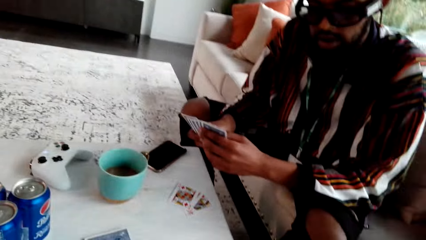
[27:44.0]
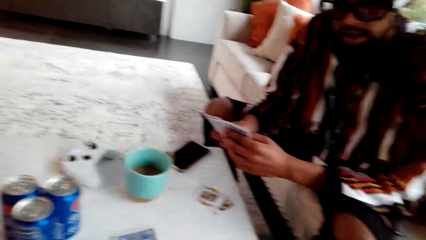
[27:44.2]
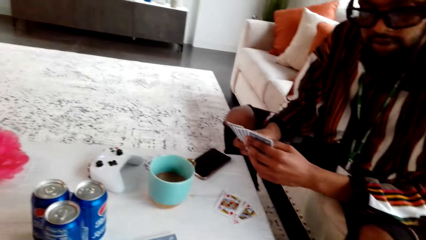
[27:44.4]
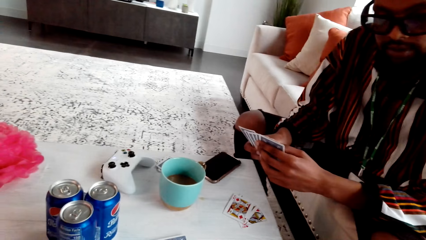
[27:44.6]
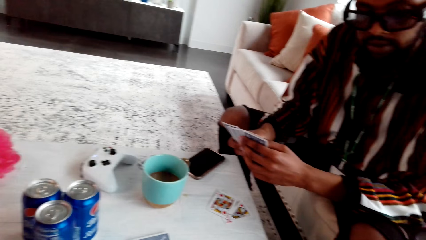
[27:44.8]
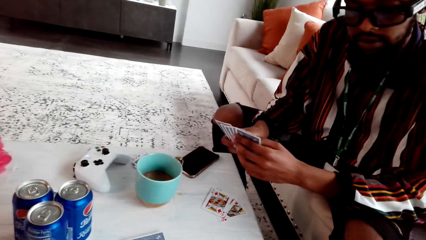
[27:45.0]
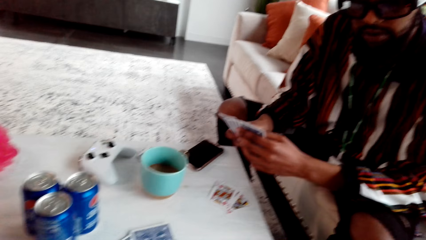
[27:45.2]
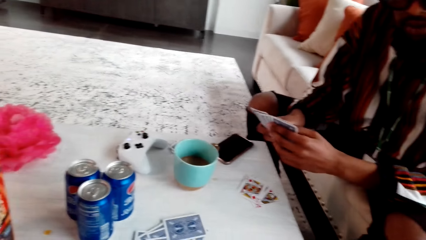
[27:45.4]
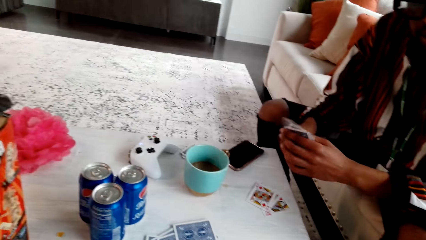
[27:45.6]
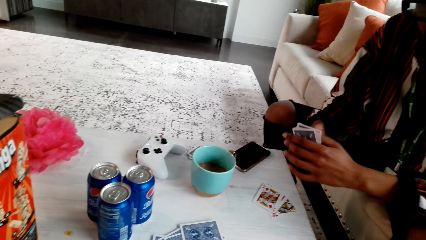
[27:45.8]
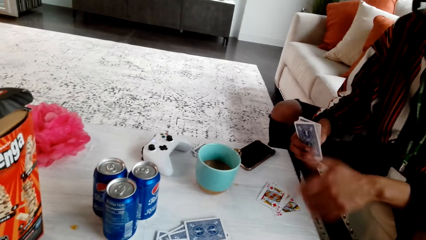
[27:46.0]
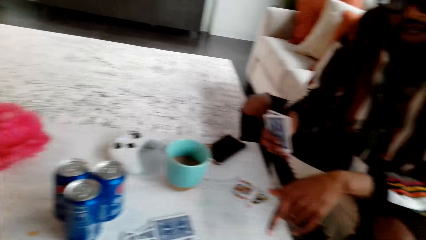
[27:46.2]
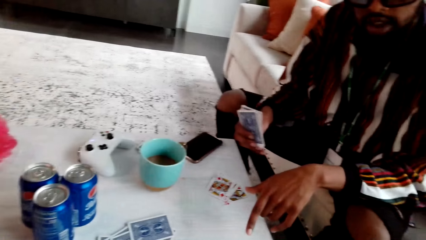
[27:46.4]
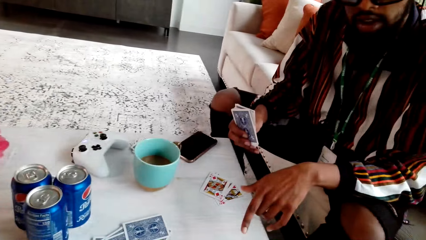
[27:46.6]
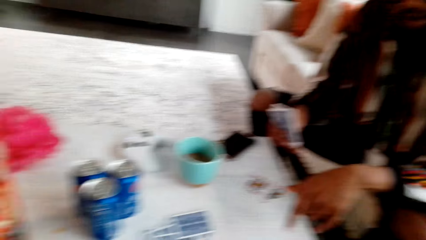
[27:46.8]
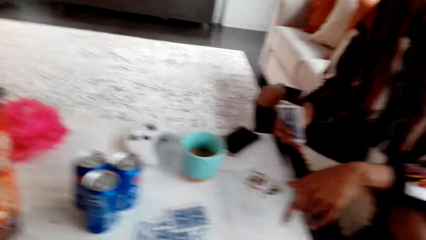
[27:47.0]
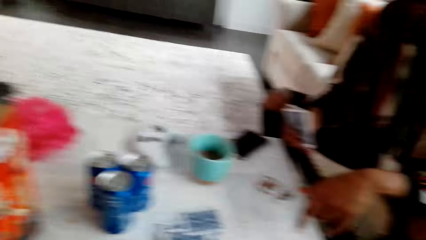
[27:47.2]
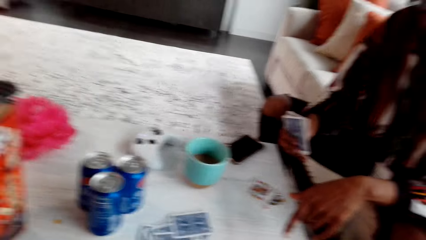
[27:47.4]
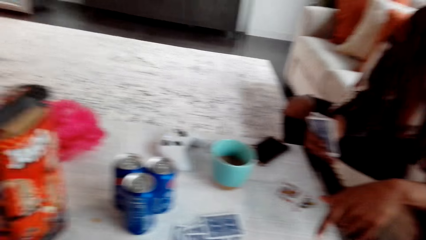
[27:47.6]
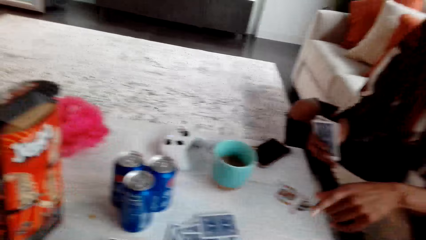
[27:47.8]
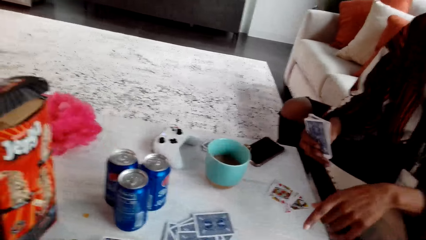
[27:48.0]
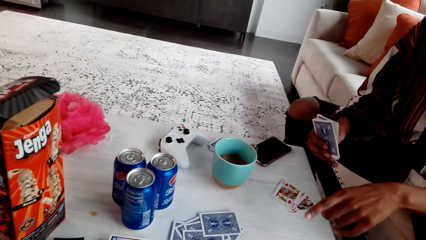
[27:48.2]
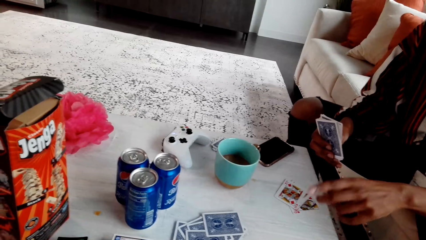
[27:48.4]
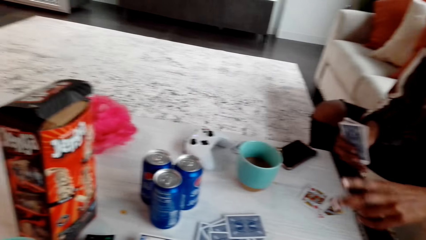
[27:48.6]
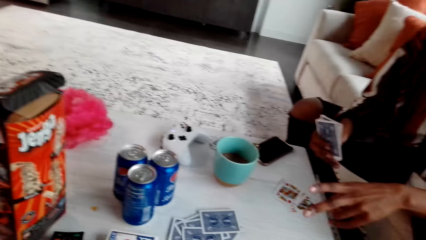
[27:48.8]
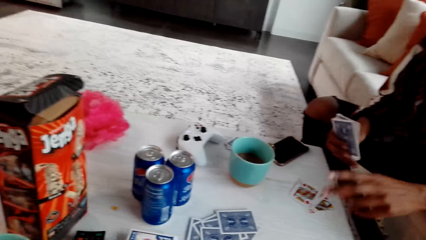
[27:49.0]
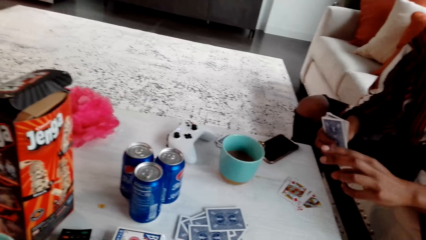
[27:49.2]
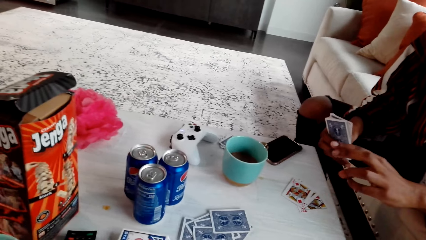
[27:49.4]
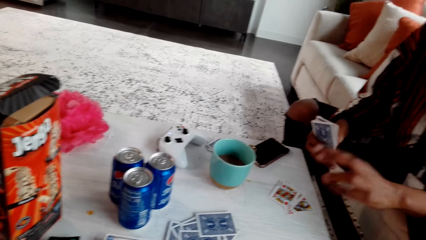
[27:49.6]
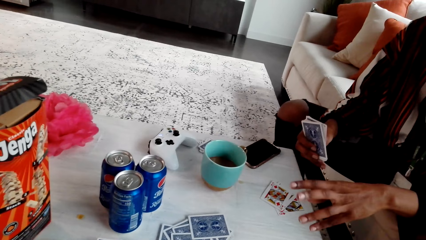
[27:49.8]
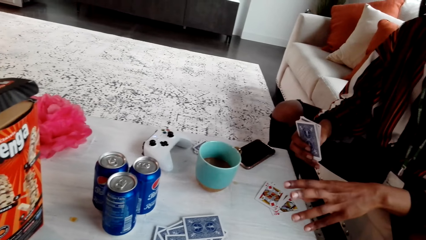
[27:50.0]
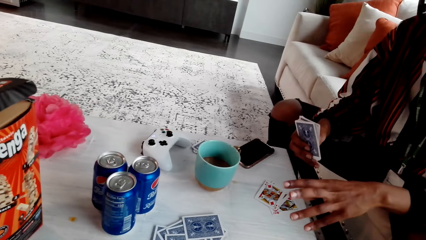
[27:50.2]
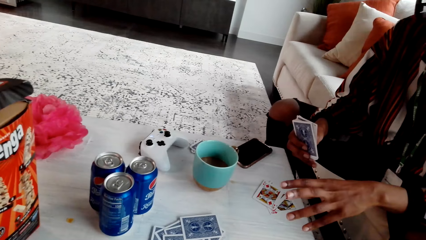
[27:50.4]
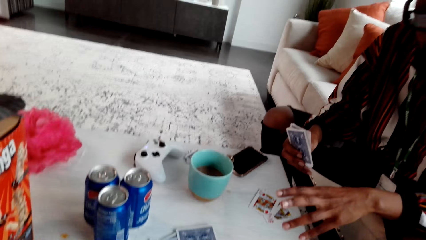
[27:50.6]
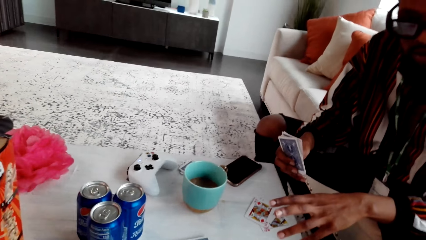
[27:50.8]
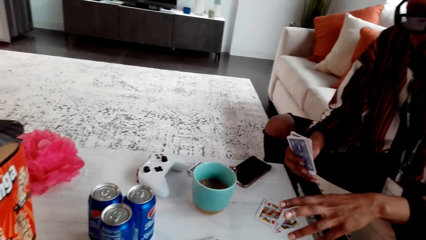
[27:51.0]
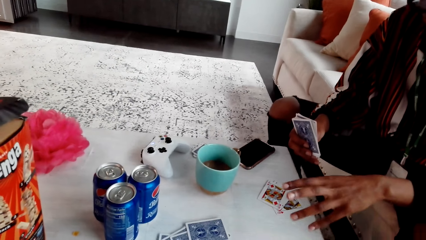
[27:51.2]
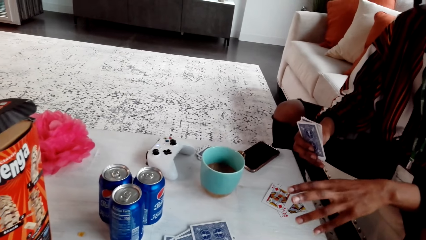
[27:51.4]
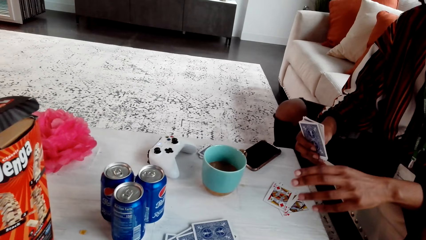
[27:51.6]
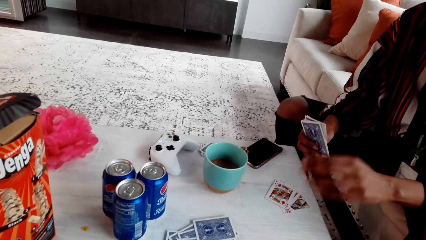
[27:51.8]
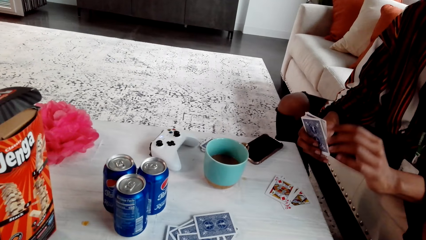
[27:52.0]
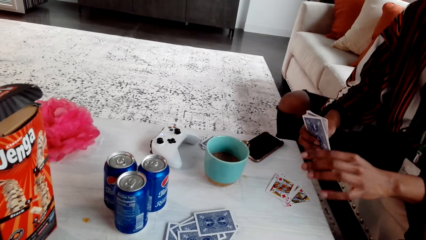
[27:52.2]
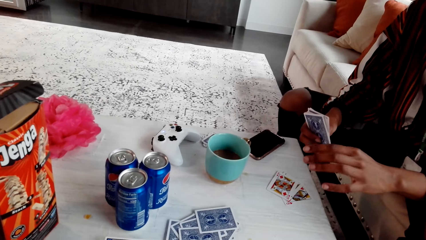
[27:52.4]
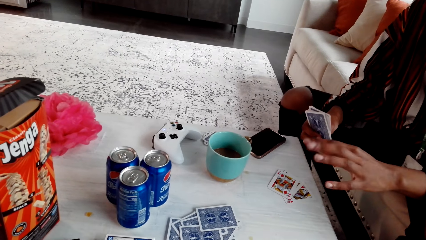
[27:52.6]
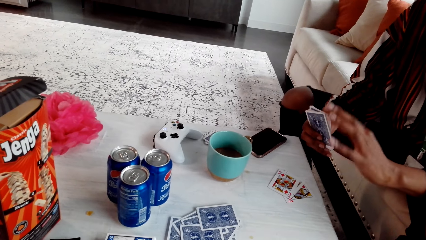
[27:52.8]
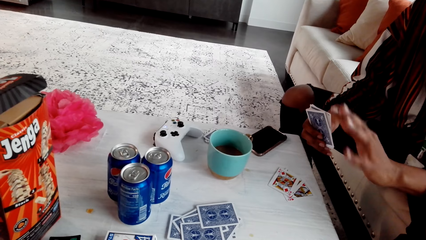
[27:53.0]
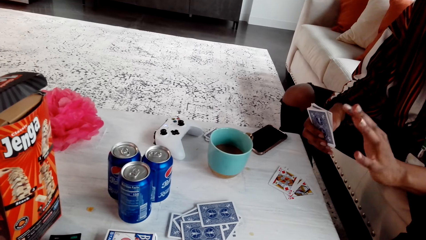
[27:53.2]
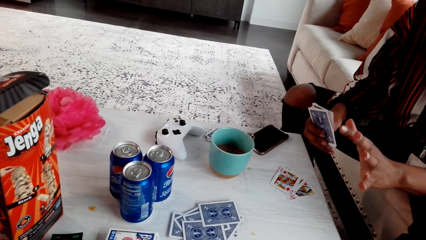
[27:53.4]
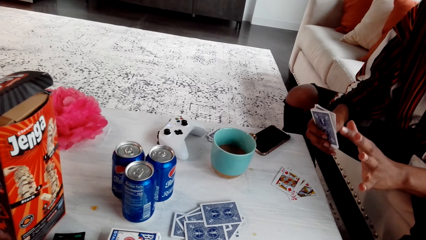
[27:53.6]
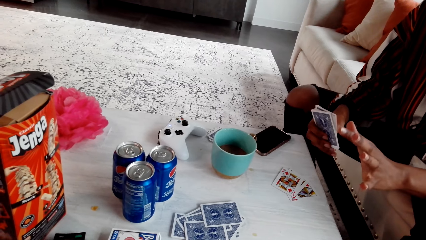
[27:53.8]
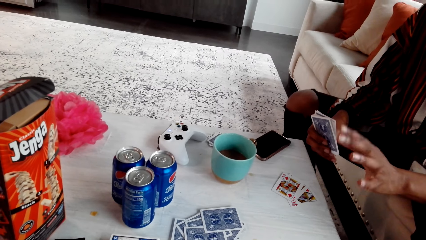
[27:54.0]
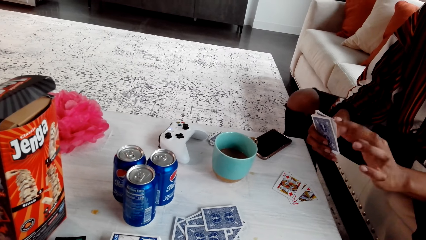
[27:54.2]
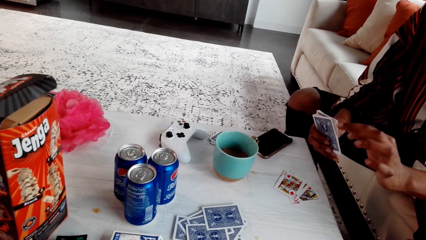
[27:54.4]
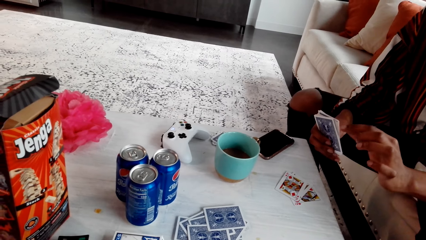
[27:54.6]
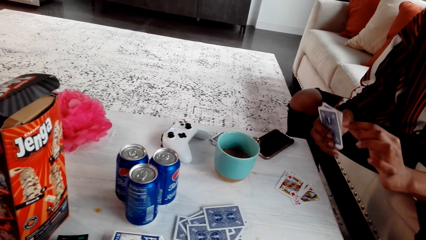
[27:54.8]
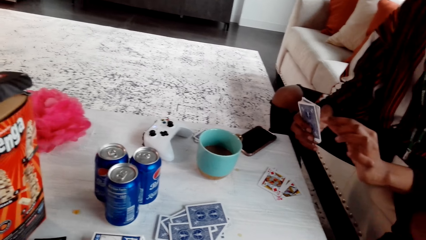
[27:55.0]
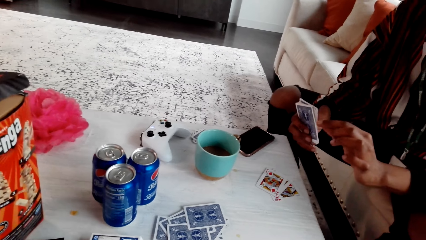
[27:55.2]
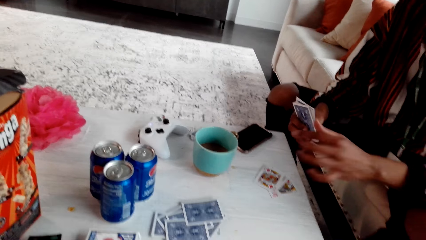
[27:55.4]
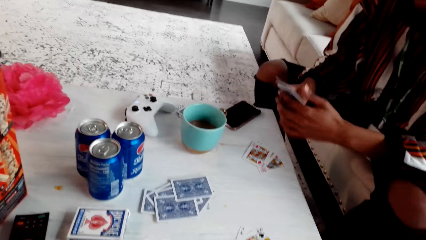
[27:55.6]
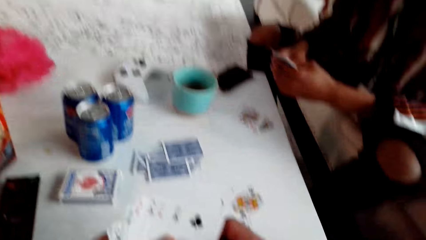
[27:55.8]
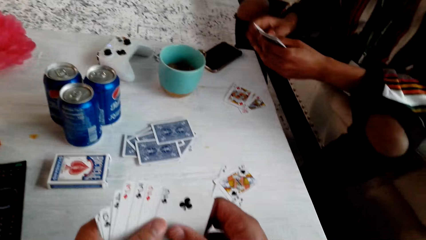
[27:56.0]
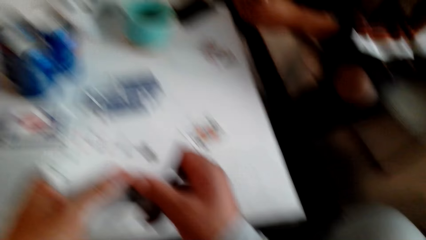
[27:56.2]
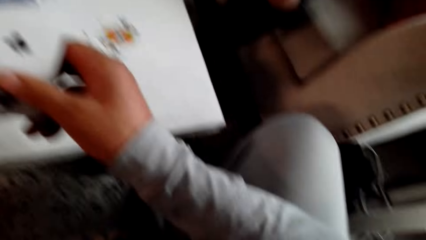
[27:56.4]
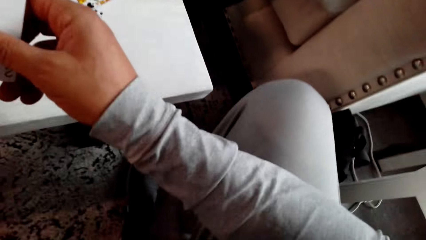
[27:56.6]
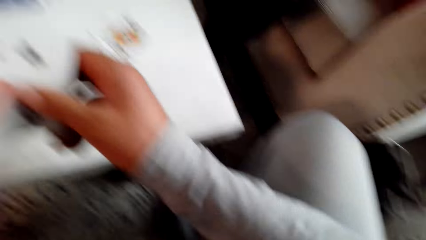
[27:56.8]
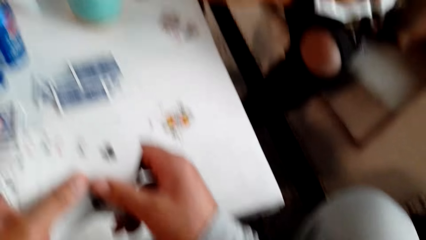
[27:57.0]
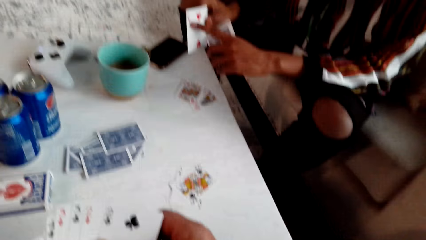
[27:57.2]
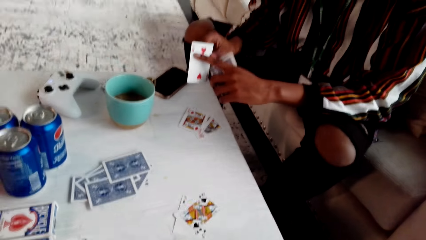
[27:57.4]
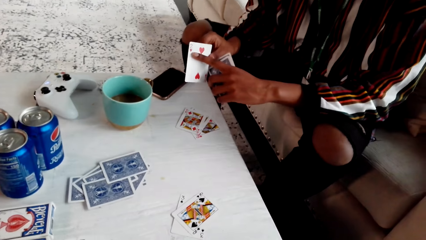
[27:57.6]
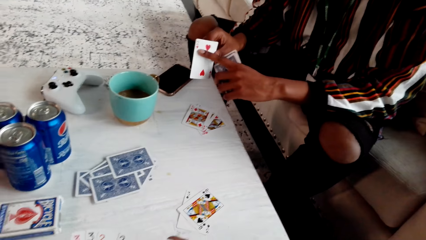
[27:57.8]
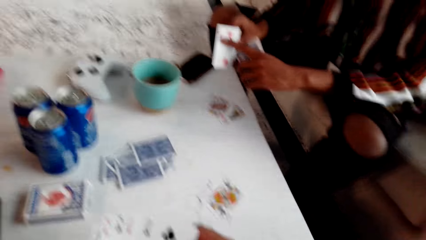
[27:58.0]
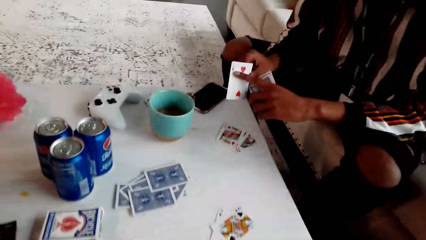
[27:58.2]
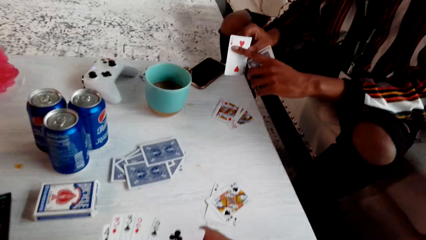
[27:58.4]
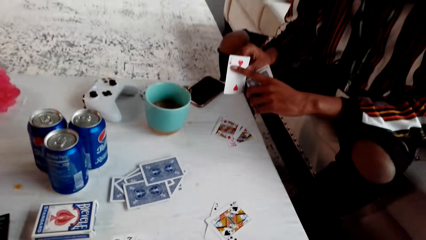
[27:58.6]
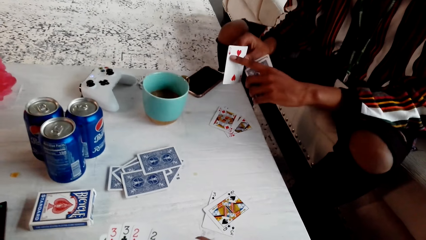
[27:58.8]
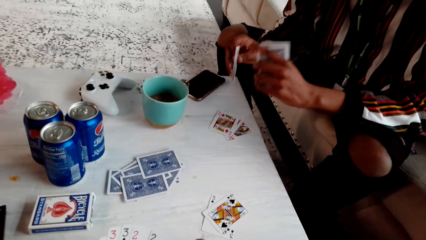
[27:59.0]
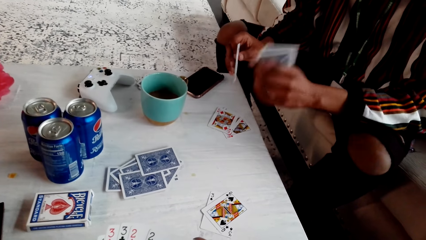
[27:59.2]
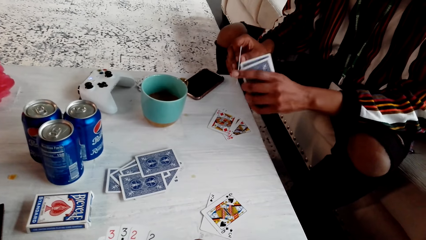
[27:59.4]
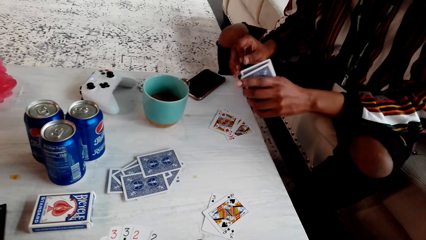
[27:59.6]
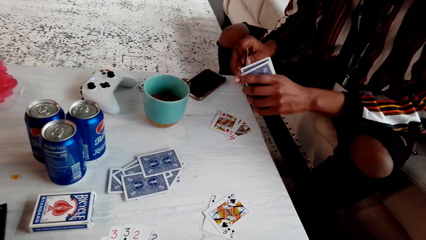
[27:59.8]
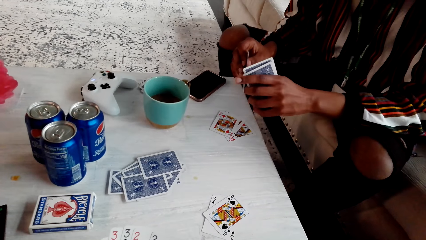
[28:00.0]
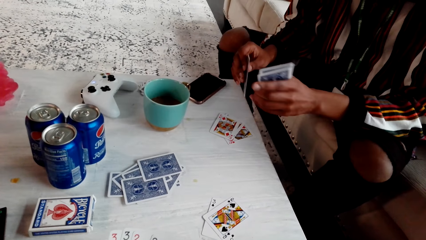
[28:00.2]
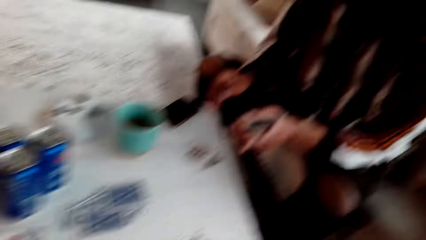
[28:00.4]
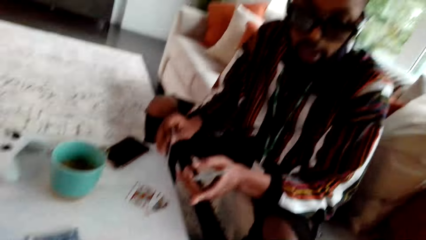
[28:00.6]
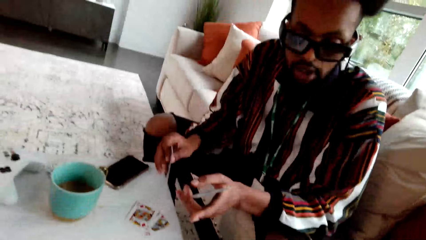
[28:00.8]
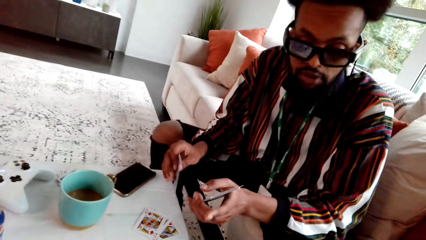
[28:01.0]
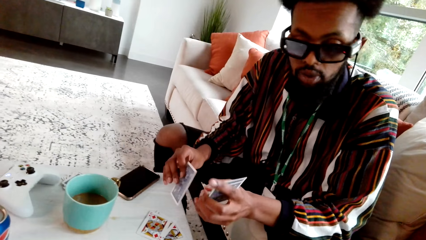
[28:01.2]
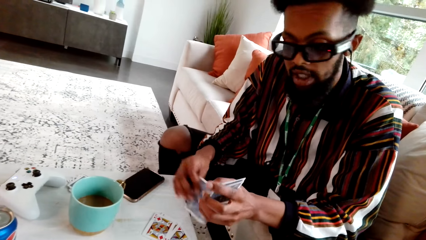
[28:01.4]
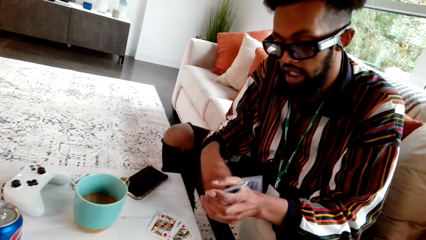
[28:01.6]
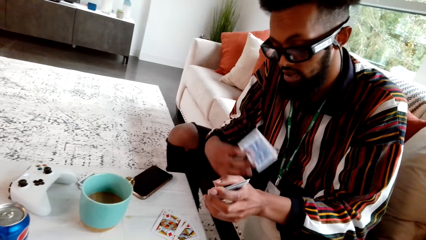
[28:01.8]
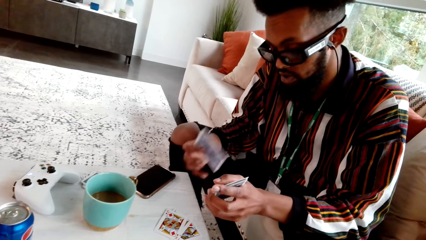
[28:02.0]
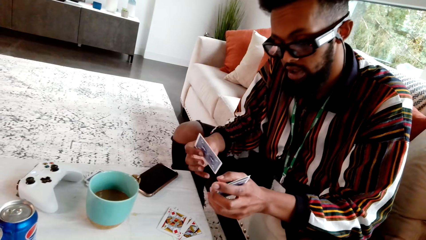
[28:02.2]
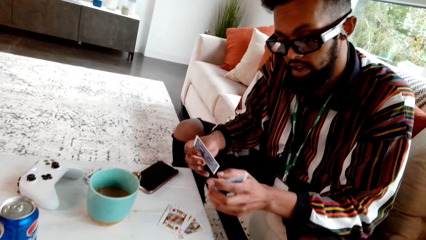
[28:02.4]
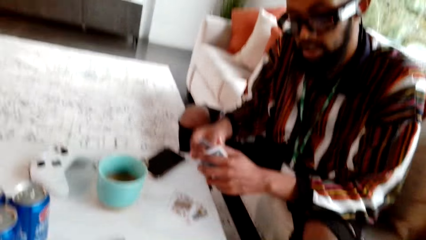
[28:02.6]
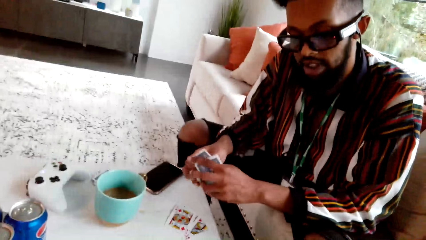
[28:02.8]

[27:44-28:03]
The camera wearer plays cards with a person. They speak to the person and clear their throat. The person speaks to the camera wearer. The person explains how to play cards to the camera wearer. The camera wearer speaks to the person. The person speaks to the camera wearer. The camera wearer holds the cards. The person speaks to the camera wearer.
